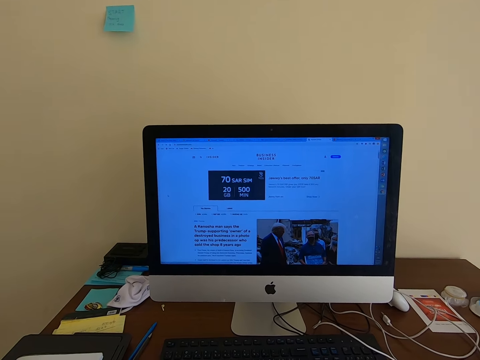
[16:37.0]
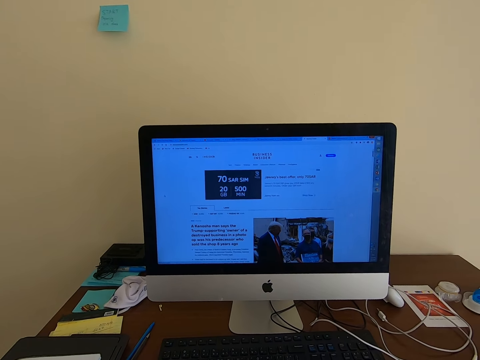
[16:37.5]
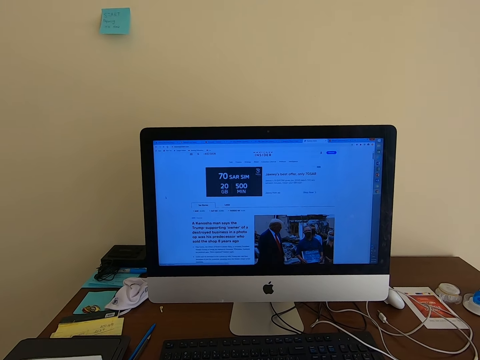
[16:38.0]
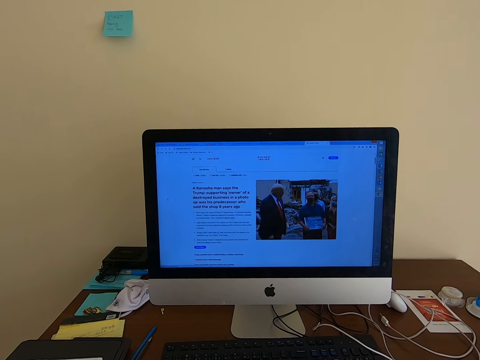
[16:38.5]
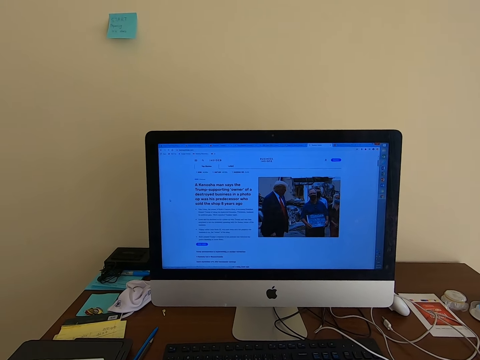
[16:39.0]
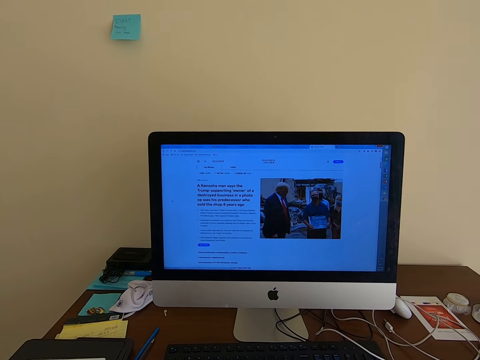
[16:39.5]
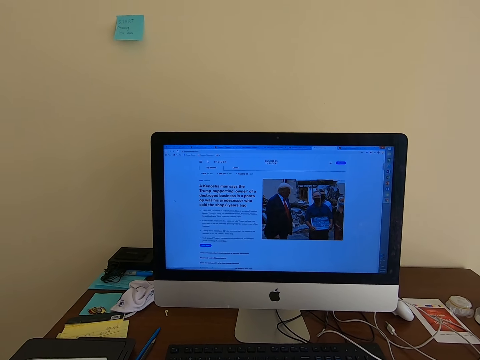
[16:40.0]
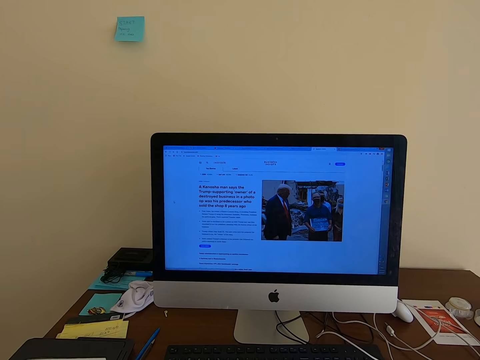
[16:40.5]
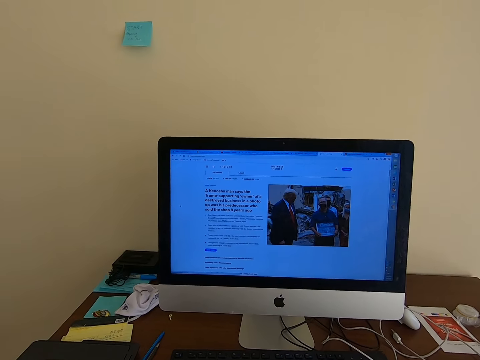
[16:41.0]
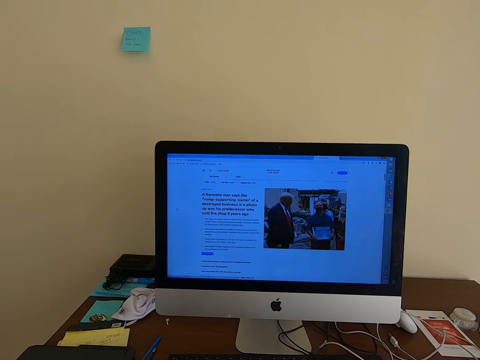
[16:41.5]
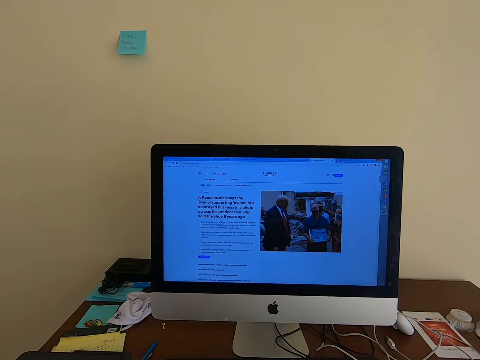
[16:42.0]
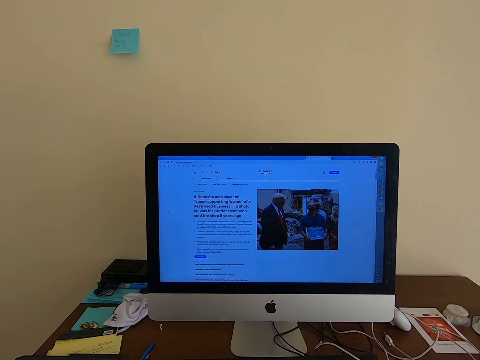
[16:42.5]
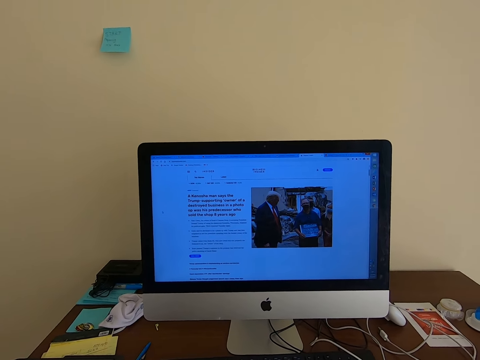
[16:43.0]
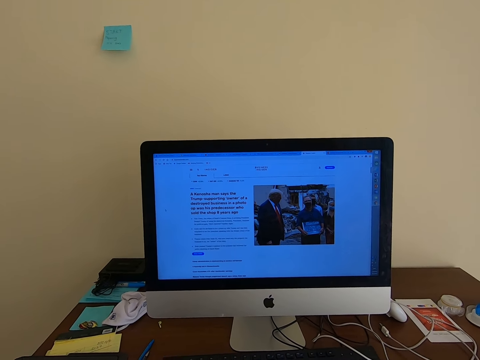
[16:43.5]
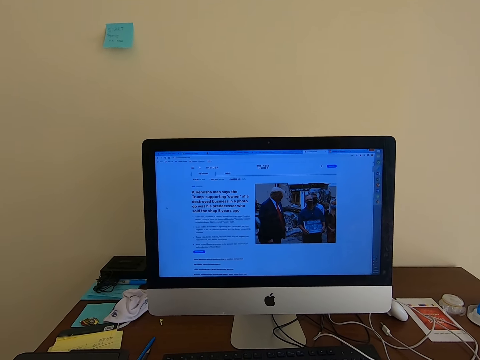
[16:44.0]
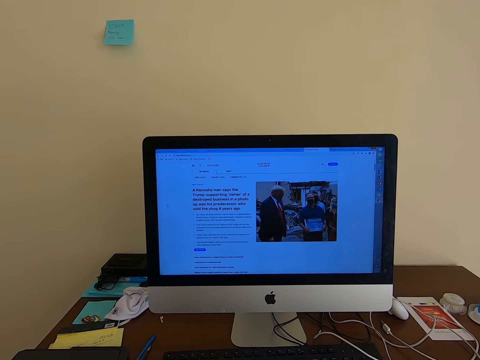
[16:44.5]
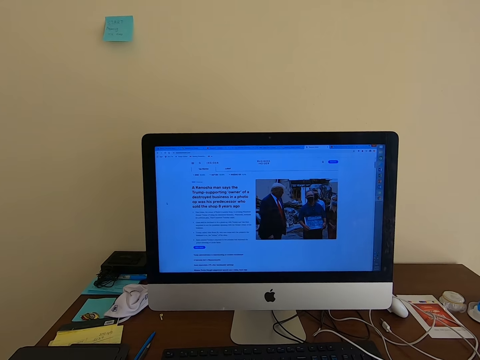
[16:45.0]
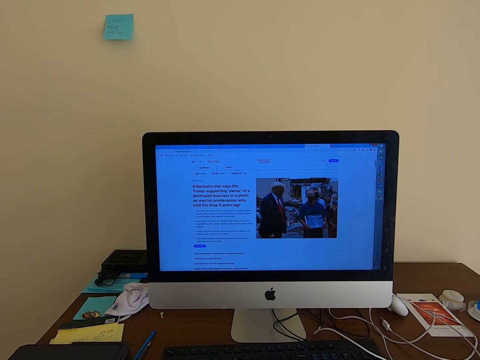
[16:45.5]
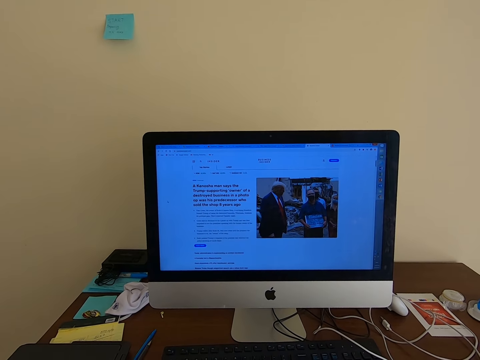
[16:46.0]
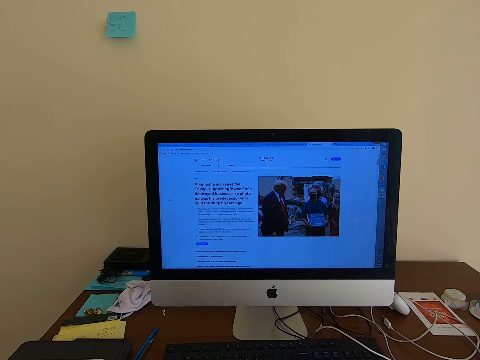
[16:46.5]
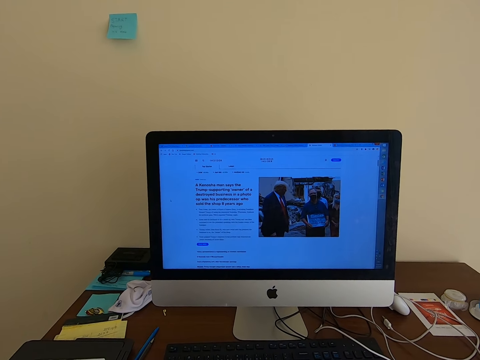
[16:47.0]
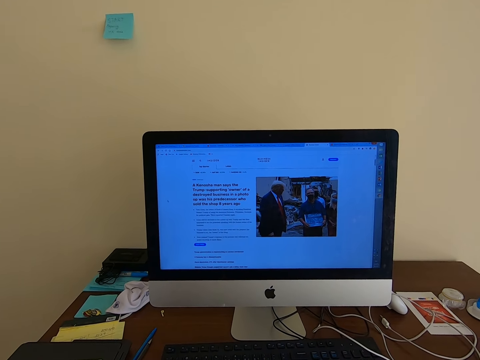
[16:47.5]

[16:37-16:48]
The camera wearer uses the computer. They scroll with the keyboard mouse. They read on the computer.

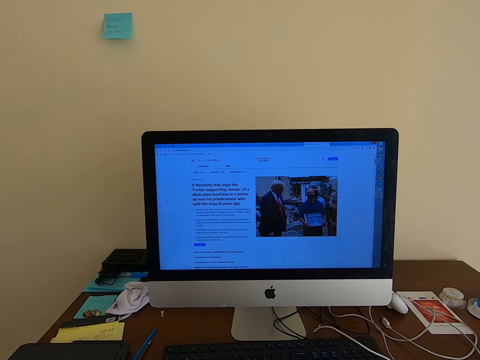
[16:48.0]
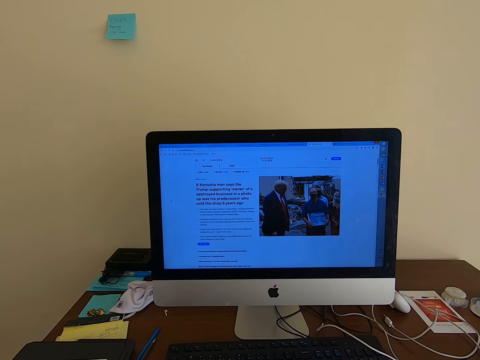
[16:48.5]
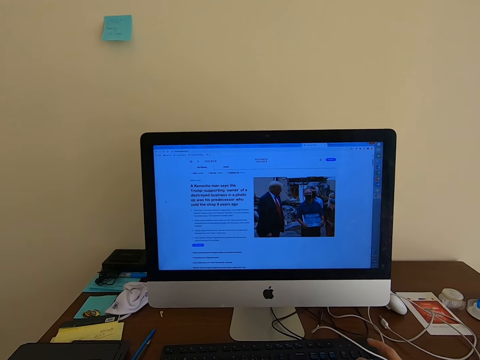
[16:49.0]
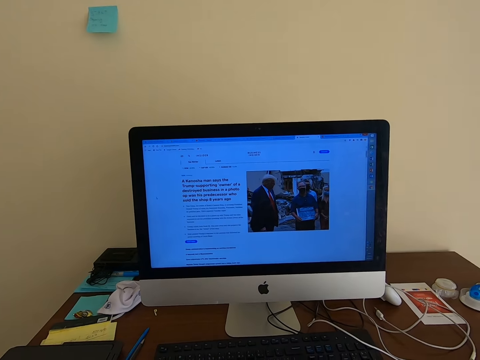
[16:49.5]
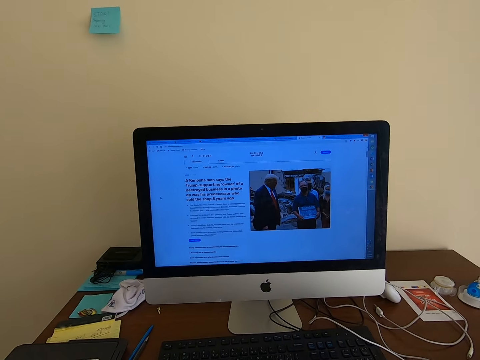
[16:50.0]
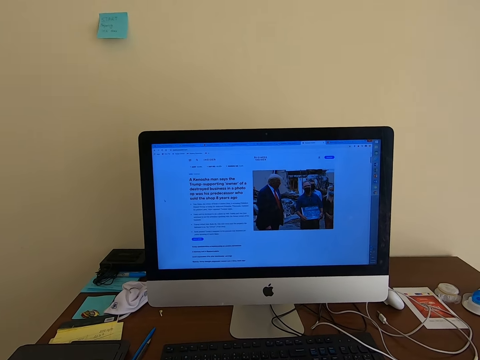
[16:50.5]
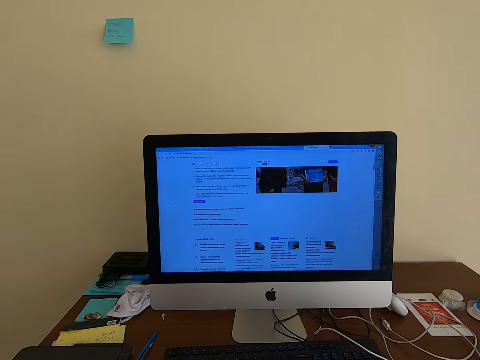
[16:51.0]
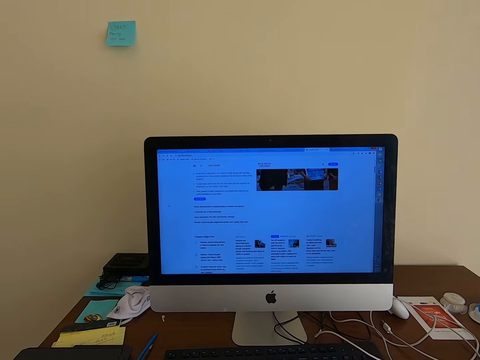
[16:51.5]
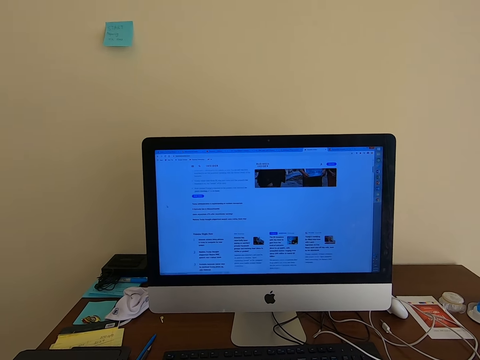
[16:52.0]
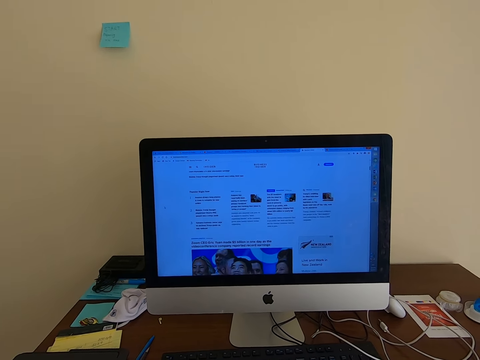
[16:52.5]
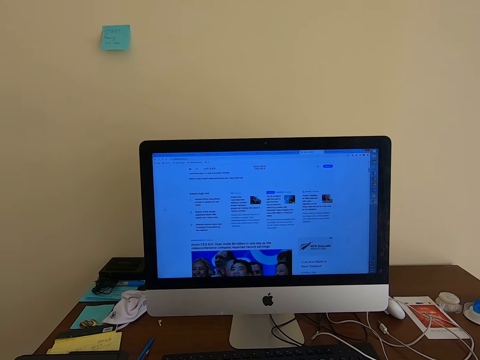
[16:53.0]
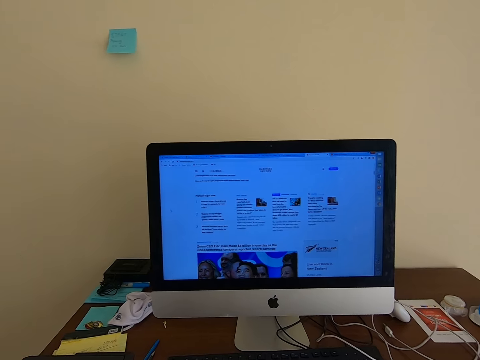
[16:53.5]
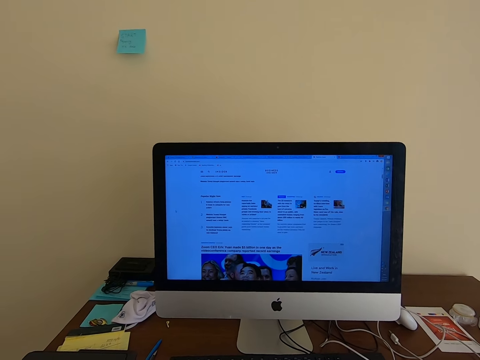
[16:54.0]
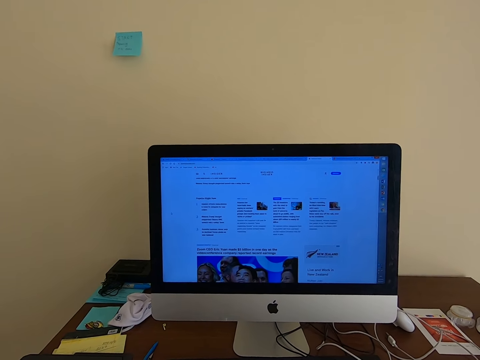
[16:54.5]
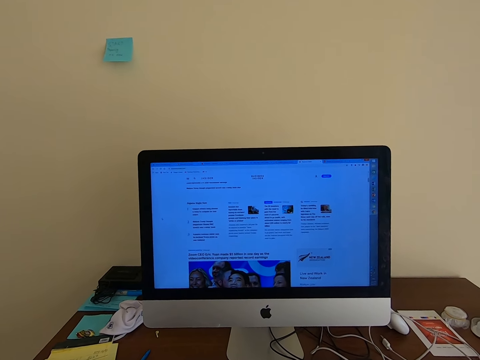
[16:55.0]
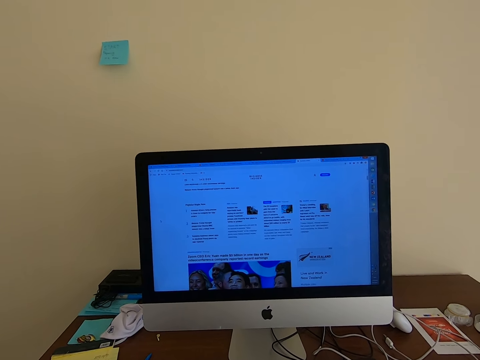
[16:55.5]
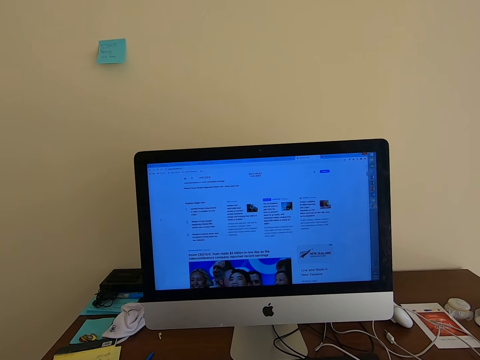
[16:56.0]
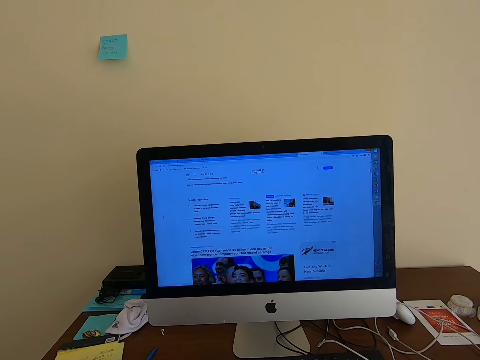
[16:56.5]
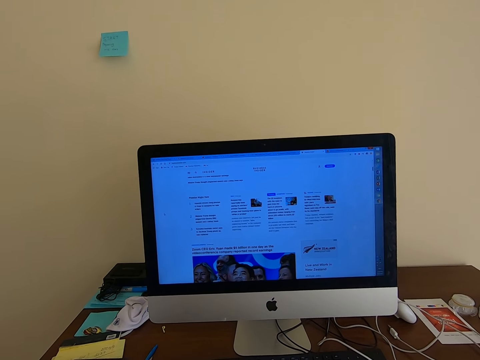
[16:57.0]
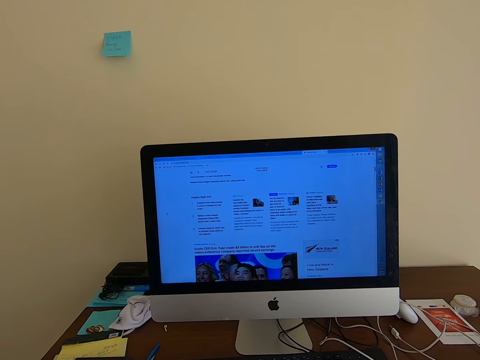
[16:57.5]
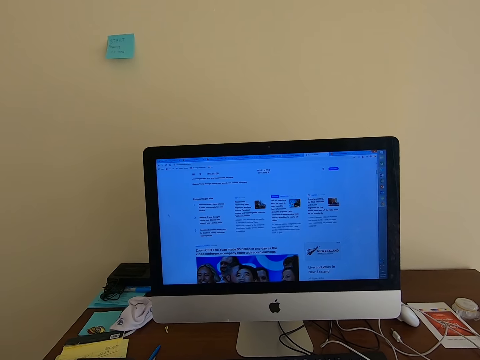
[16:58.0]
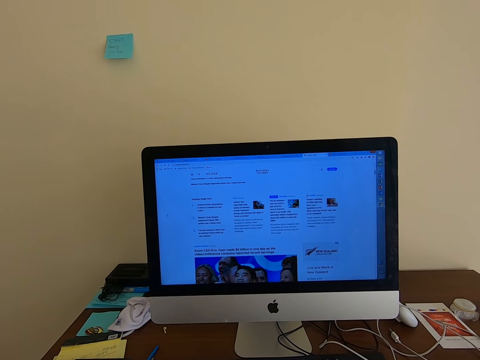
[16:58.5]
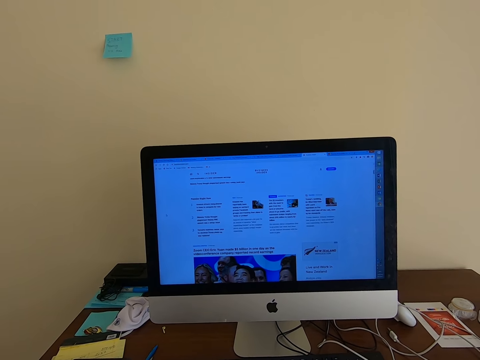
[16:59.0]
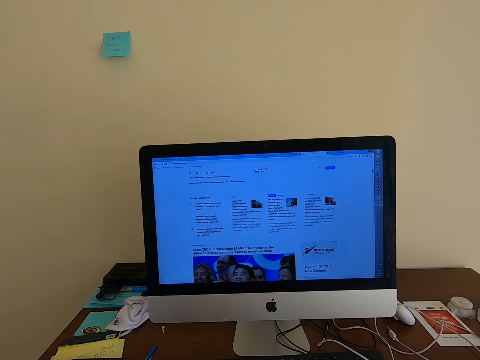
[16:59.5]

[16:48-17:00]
The camera wearer scrolls with the keyboard mouse. They read on the computer.

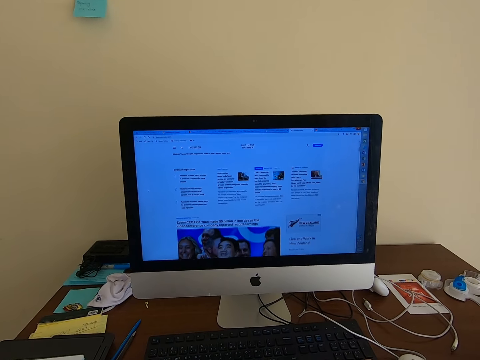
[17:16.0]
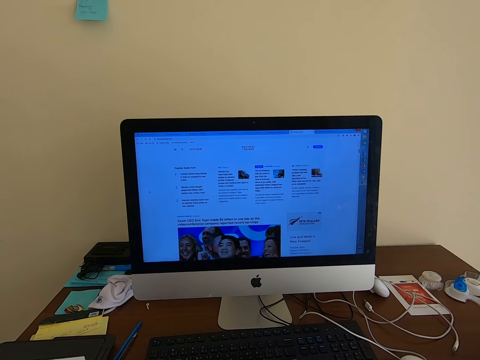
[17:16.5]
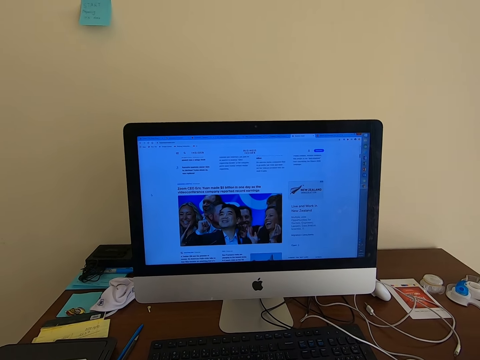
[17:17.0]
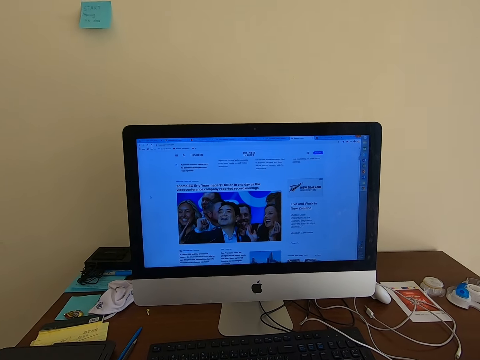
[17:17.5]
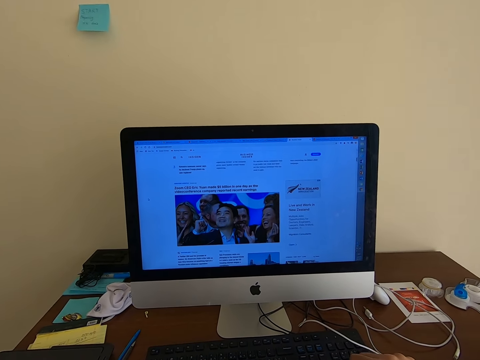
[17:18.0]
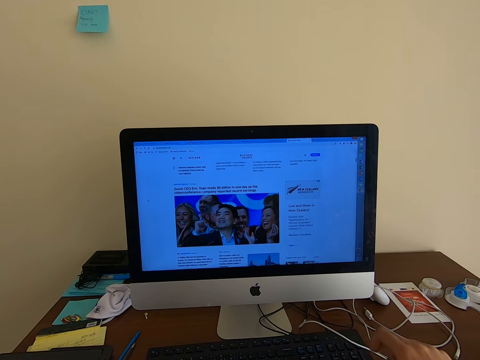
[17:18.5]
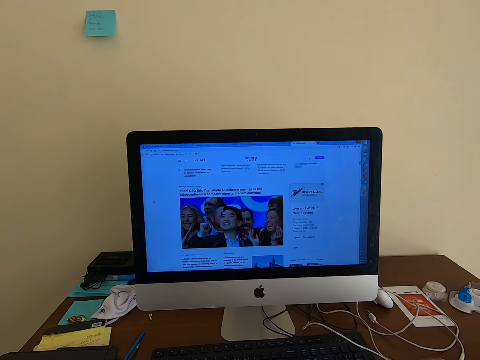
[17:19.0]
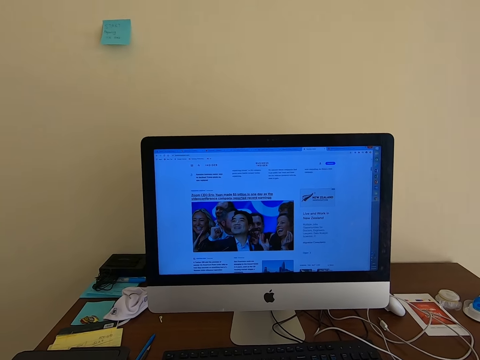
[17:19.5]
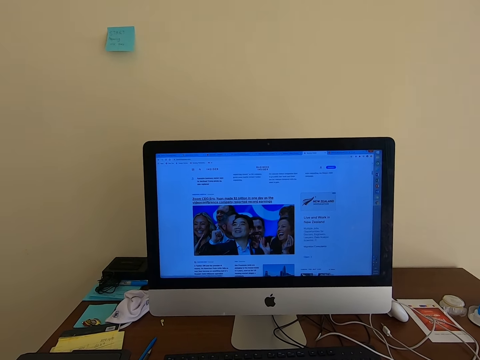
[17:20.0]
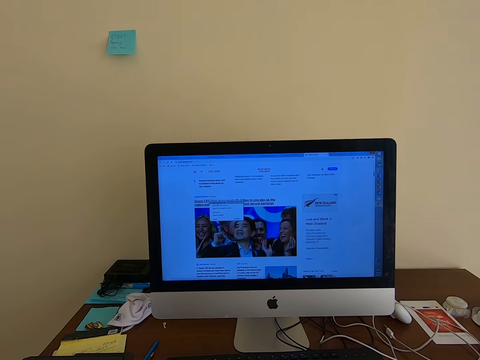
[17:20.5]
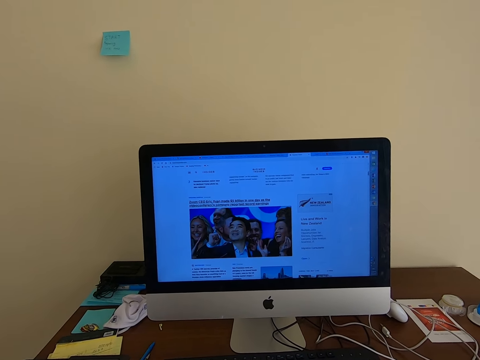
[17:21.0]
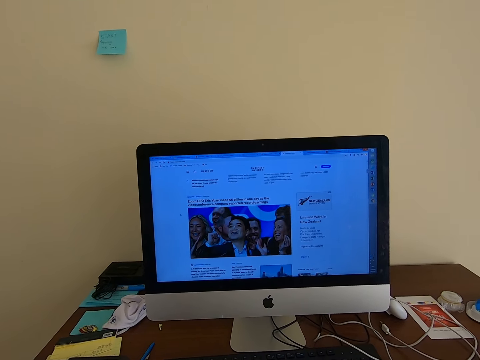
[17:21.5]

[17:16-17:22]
The camera wearer scrolls with the keyboard mouse. They read on the computer.
